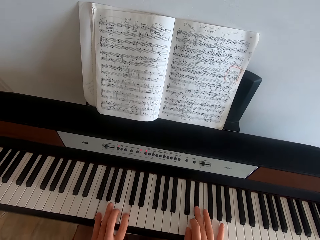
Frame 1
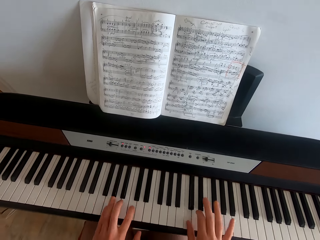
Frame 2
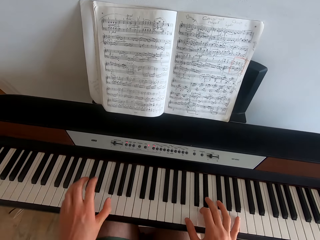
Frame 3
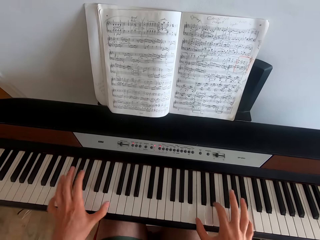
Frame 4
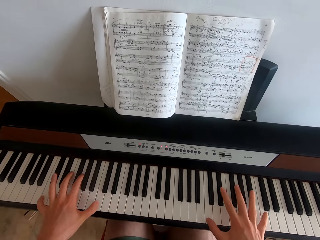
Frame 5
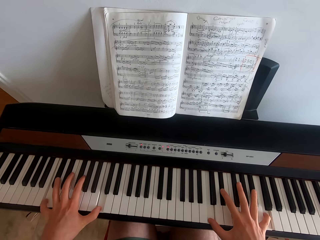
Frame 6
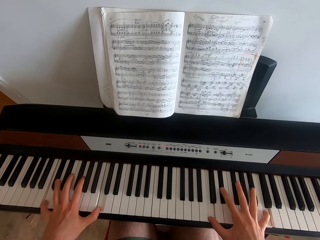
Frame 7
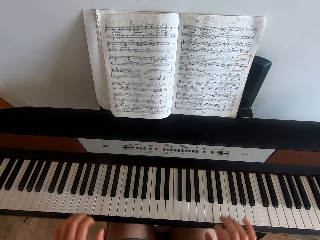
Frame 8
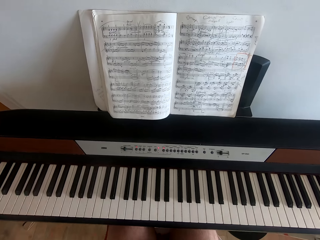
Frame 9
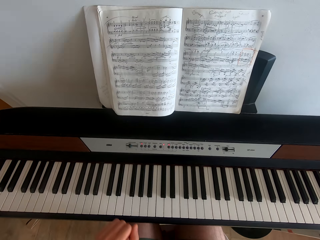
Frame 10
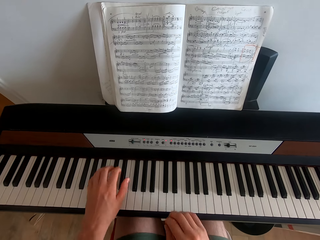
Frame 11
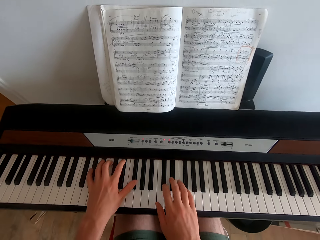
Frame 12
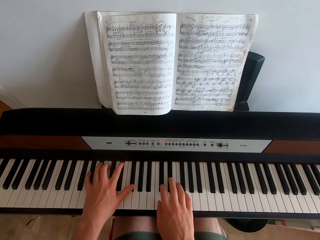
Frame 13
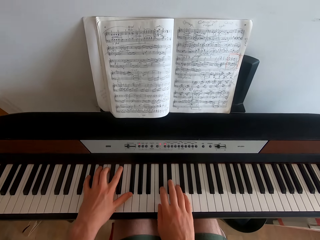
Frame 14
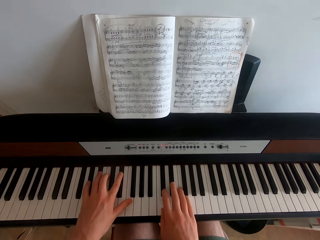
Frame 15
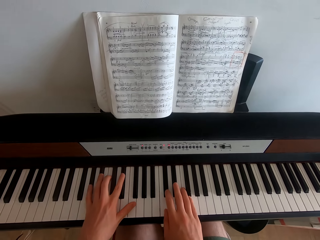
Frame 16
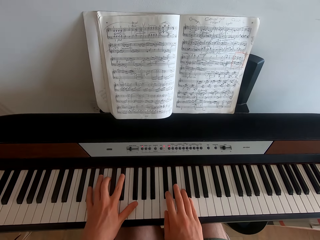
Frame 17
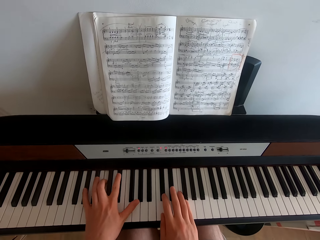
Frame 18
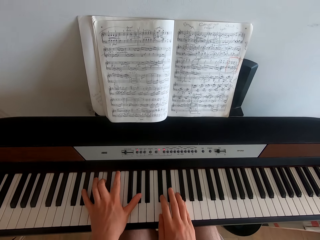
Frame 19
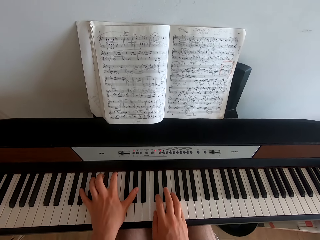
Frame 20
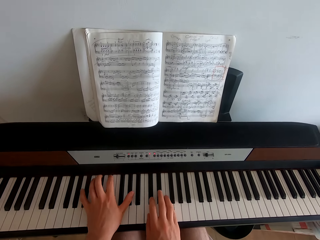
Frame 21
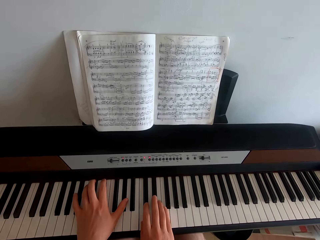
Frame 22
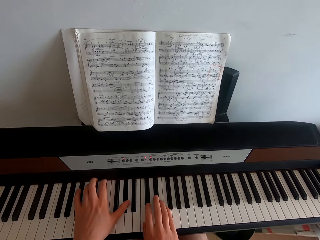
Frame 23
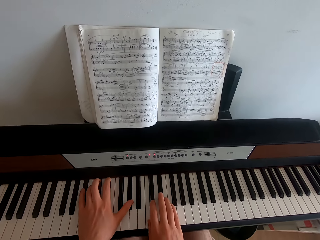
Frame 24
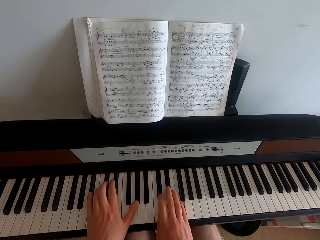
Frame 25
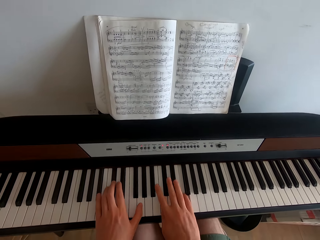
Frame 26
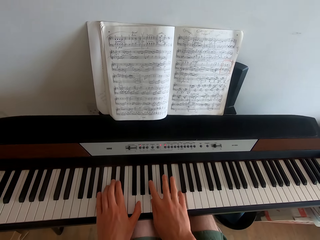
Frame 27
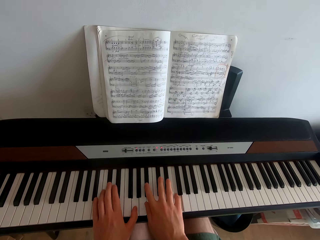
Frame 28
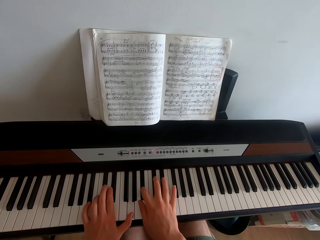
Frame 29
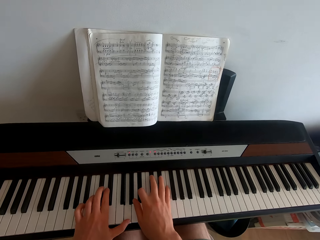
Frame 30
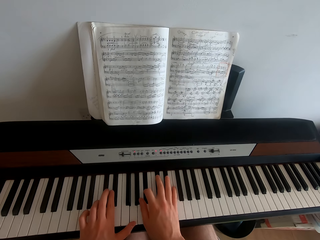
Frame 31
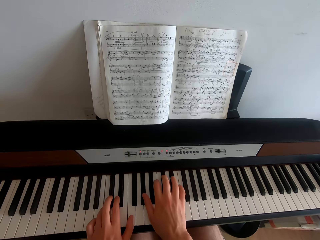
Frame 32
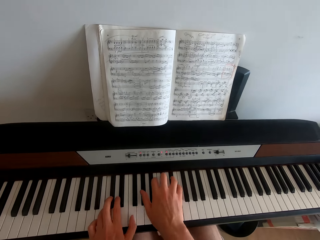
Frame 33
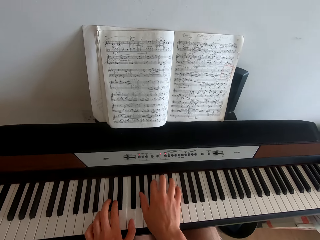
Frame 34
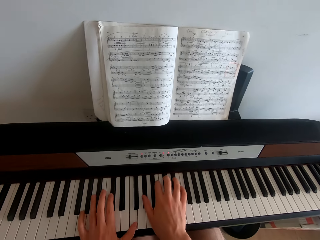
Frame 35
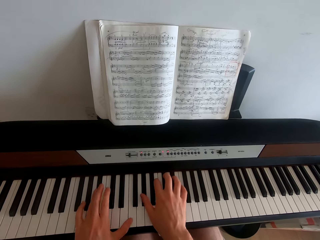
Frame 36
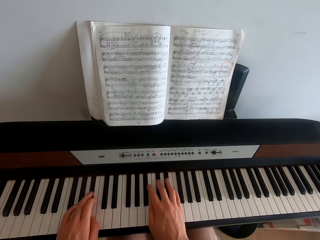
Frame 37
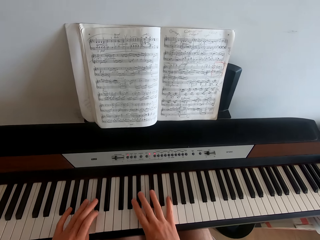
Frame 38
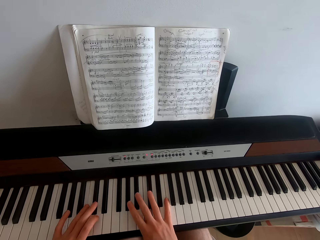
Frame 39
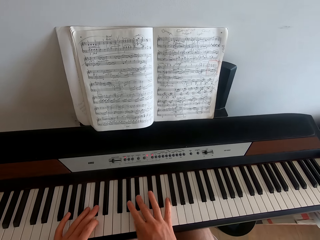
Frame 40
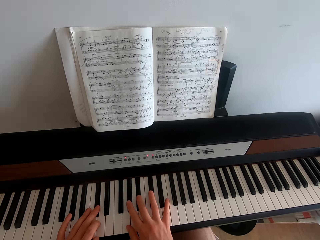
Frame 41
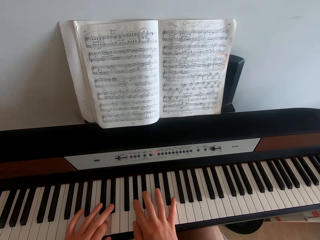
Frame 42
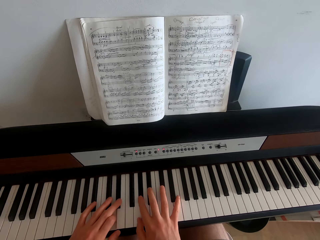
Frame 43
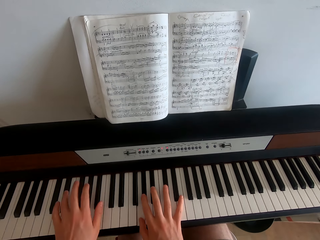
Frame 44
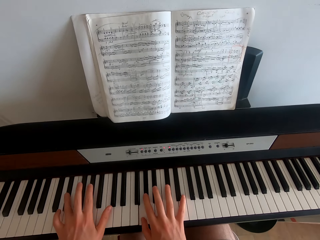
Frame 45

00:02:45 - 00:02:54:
The camera wearer swings both hands. They play the piano.

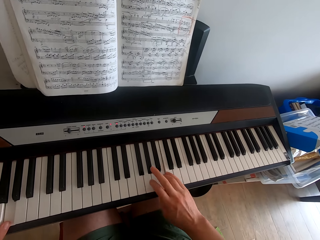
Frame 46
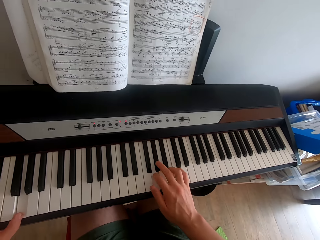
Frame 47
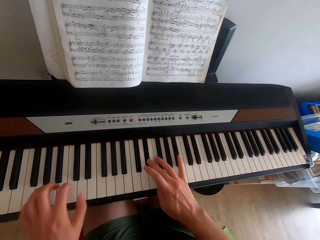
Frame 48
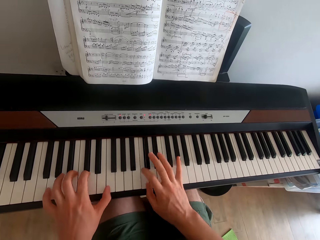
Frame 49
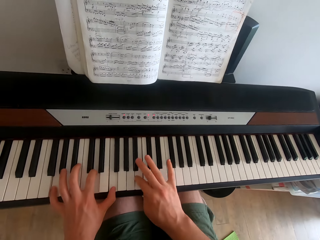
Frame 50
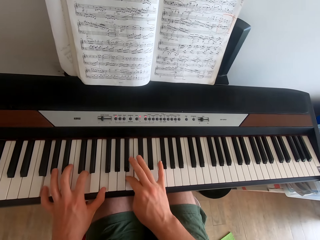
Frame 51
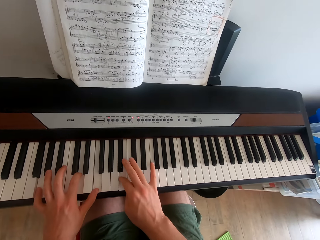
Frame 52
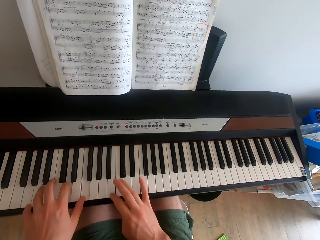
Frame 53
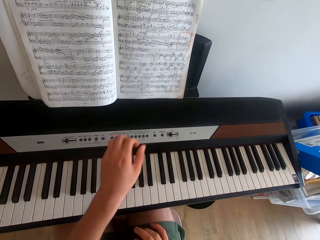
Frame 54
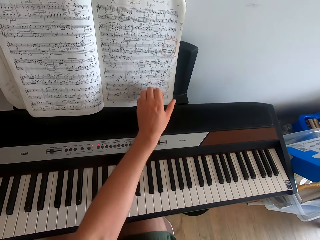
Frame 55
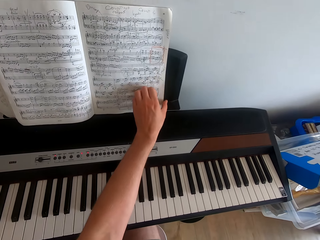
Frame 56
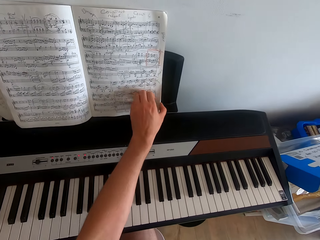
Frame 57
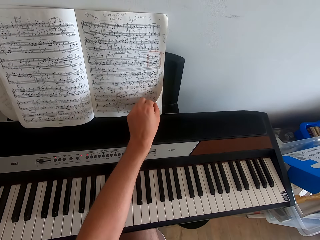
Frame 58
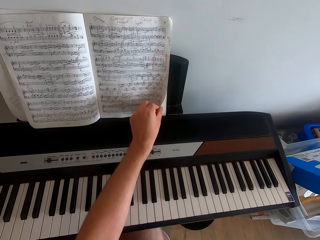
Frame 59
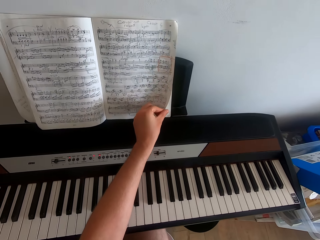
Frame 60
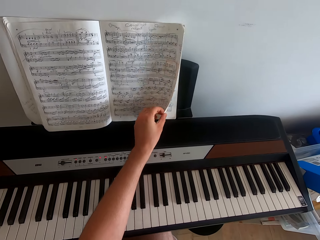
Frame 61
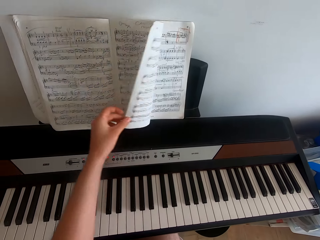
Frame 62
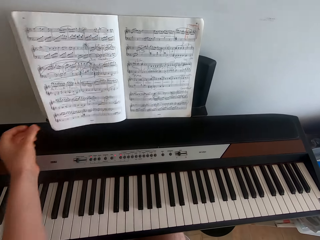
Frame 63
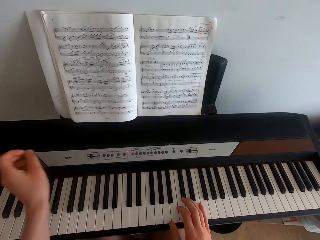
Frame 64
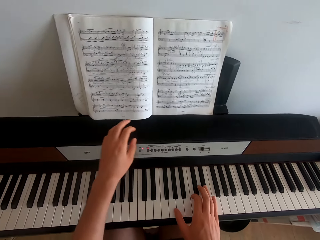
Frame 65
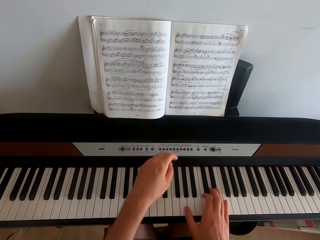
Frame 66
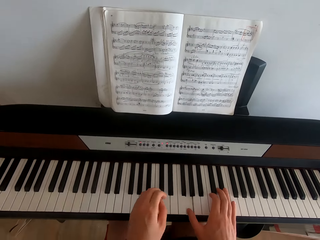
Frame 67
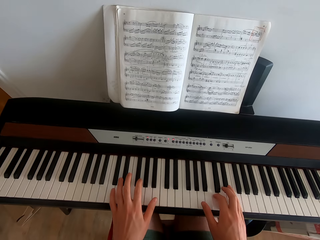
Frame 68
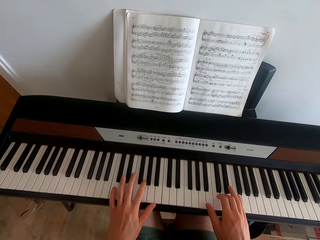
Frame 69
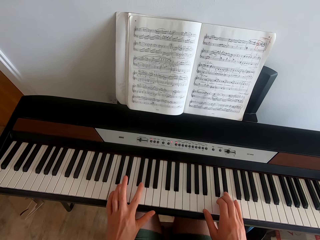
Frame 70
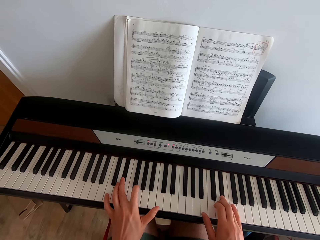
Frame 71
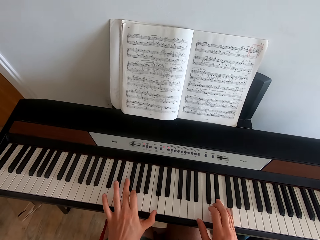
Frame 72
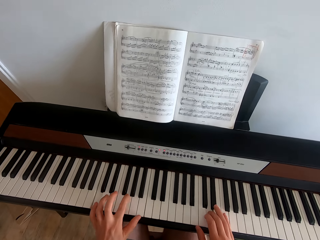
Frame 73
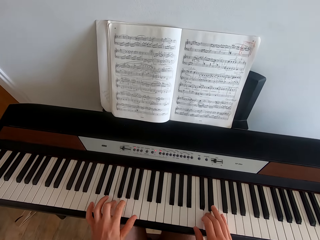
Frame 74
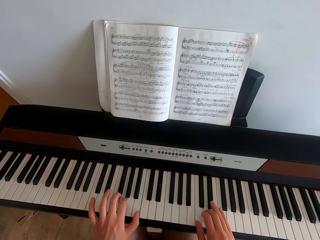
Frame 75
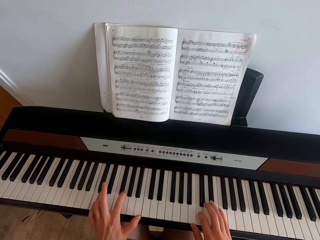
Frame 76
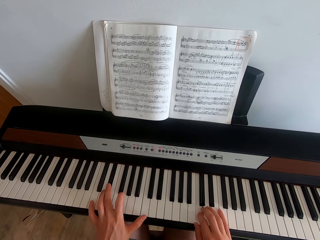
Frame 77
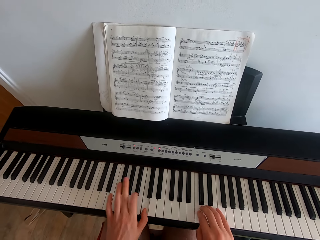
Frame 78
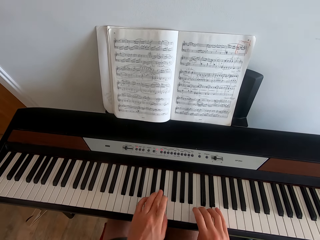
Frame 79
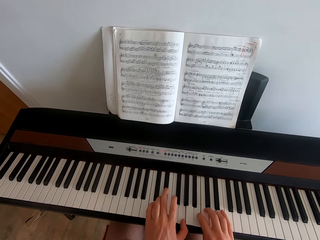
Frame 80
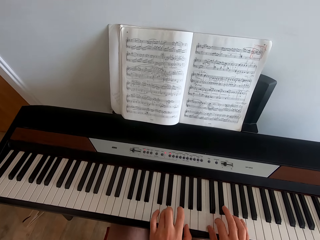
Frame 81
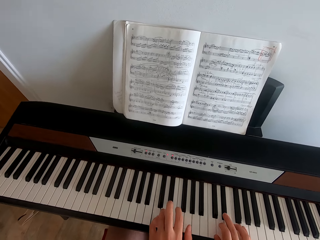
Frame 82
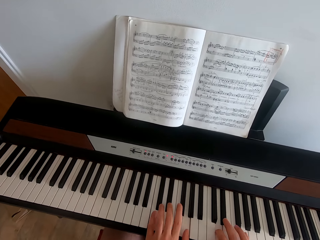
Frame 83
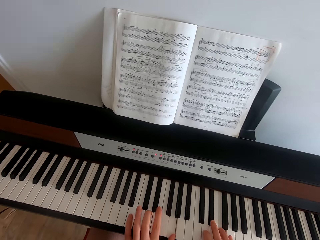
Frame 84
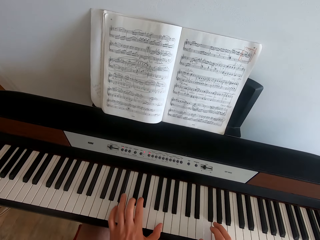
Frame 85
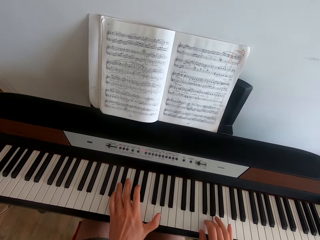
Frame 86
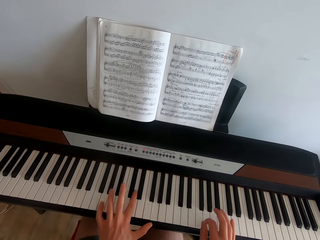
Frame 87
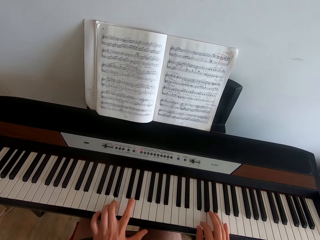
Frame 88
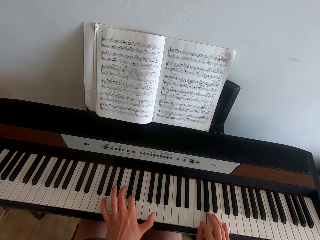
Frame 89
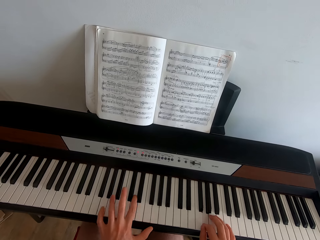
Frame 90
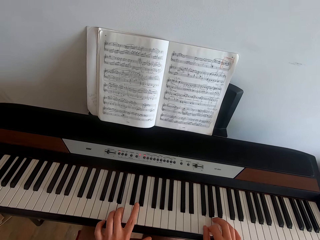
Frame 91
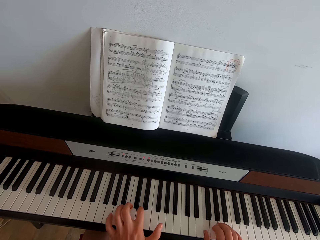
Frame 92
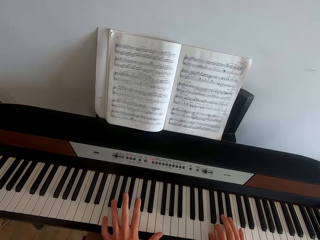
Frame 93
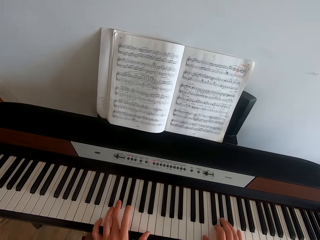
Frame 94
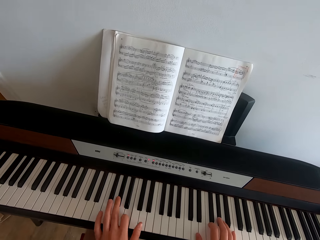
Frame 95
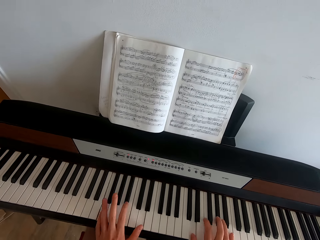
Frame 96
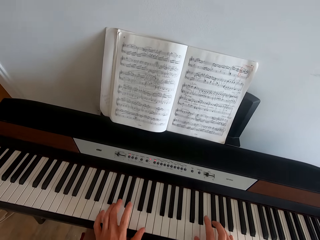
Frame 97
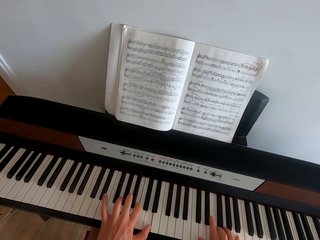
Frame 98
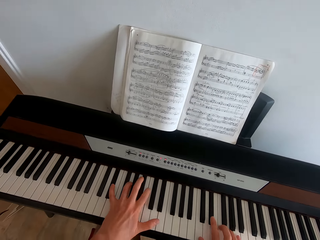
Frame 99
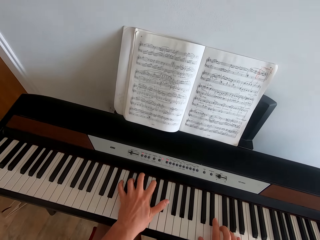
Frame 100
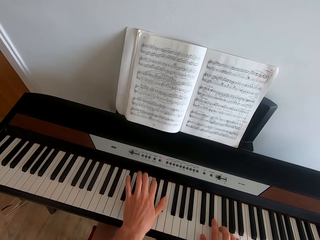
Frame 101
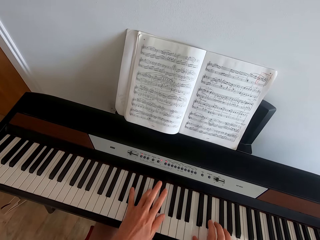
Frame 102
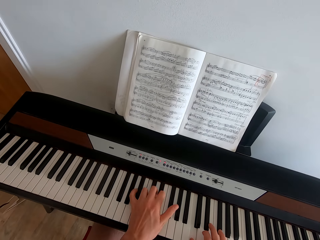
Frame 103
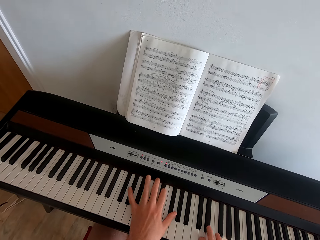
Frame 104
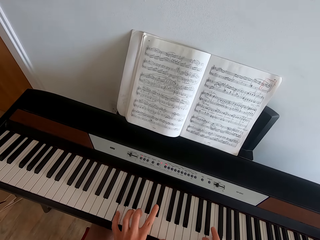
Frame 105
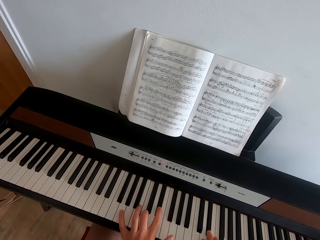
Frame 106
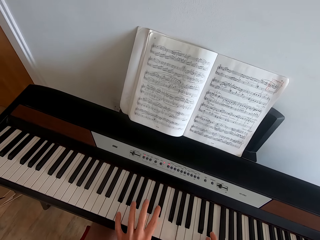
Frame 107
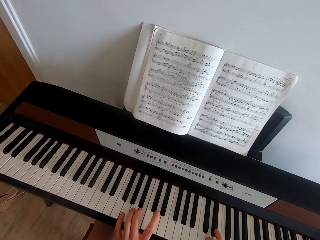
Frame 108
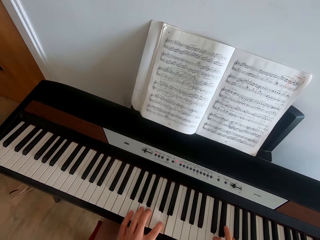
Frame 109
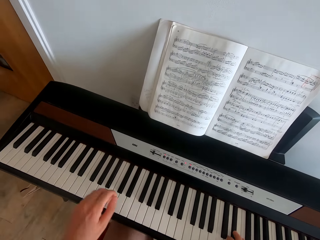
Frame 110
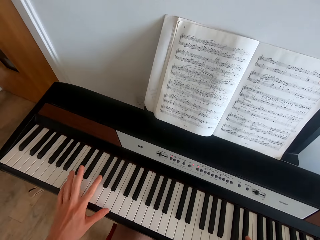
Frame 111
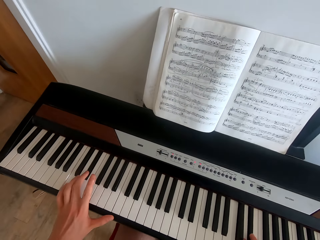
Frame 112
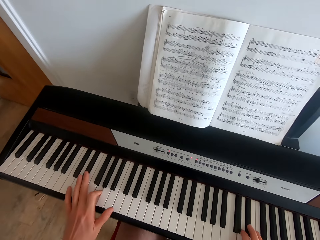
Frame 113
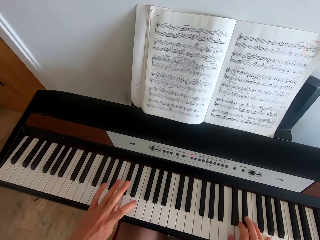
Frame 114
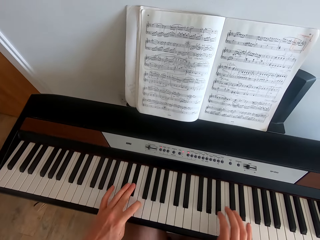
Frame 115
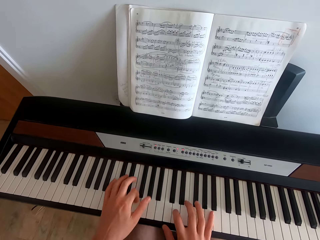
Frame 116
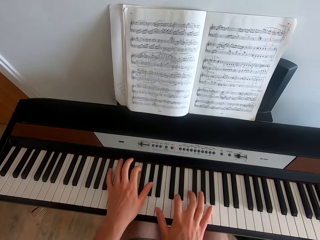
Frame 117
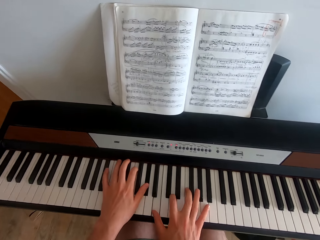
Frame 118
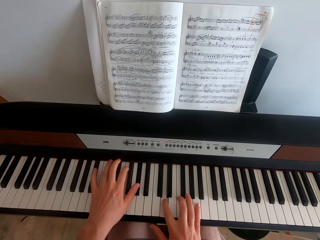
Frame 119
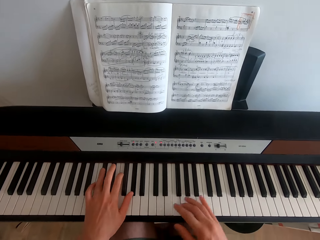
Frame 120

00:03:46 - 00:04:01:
The camera wearer swings the left hand. They turn the page of the hymn book with the left hand. They swing the left hand. They play the piano.
